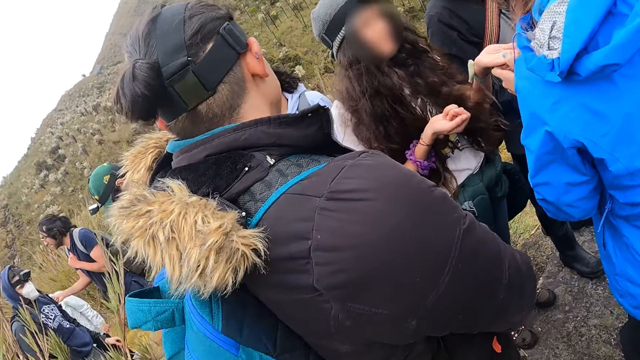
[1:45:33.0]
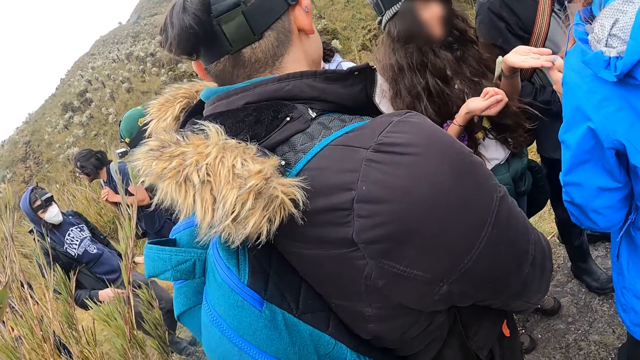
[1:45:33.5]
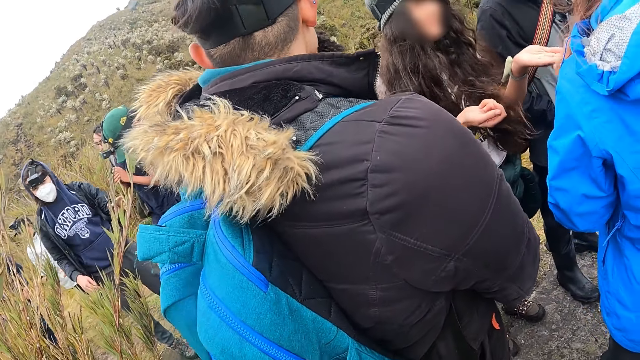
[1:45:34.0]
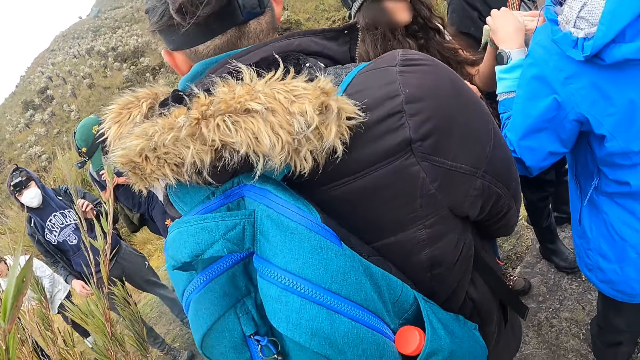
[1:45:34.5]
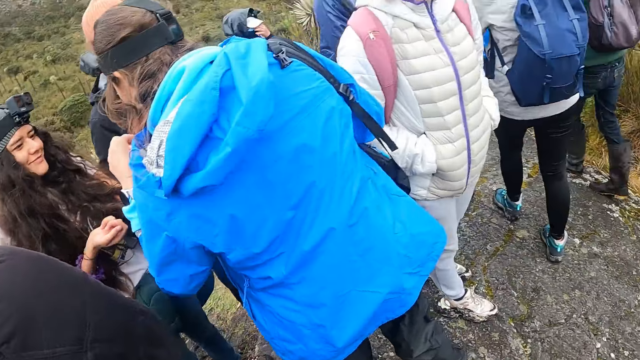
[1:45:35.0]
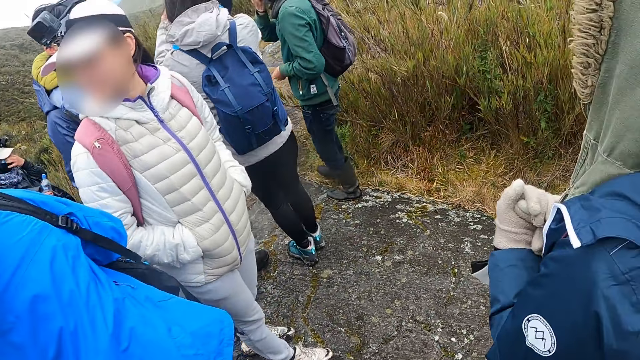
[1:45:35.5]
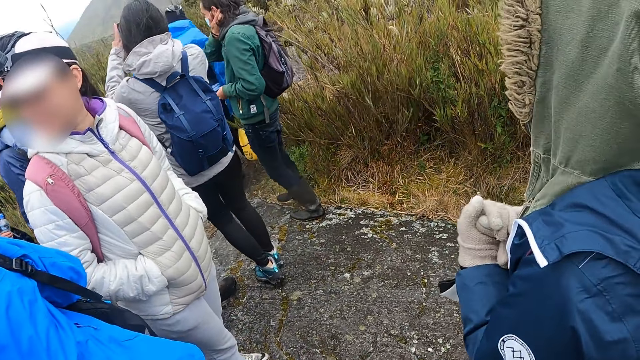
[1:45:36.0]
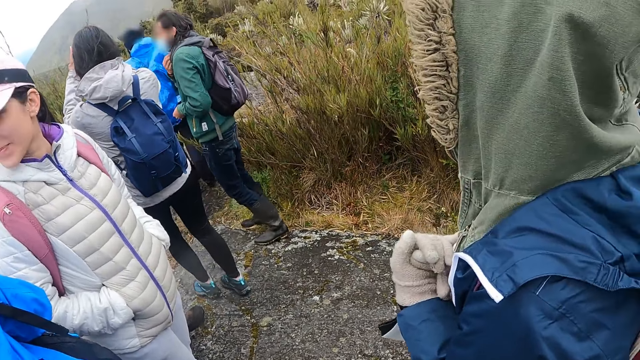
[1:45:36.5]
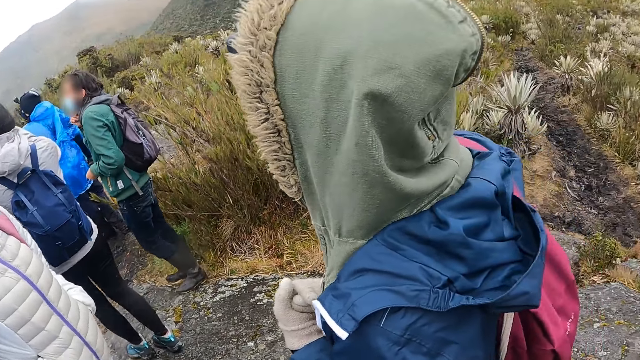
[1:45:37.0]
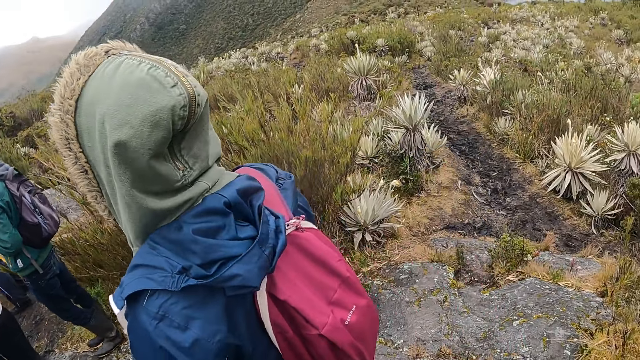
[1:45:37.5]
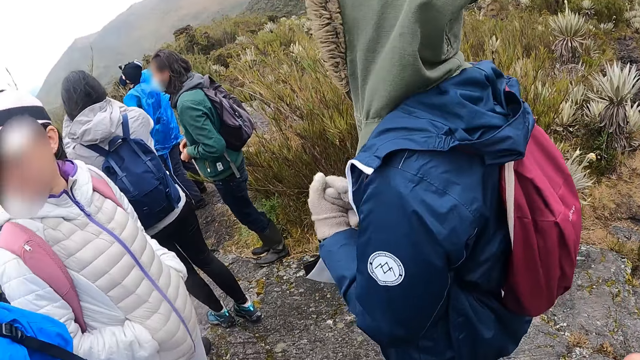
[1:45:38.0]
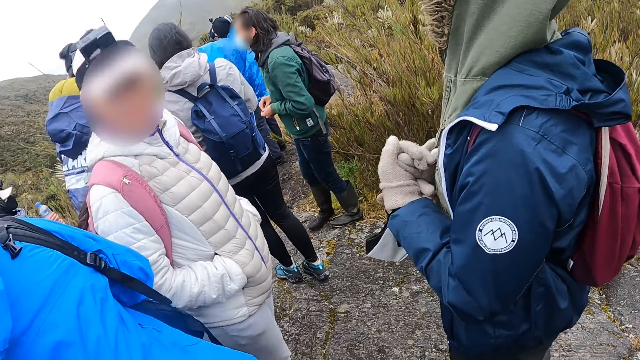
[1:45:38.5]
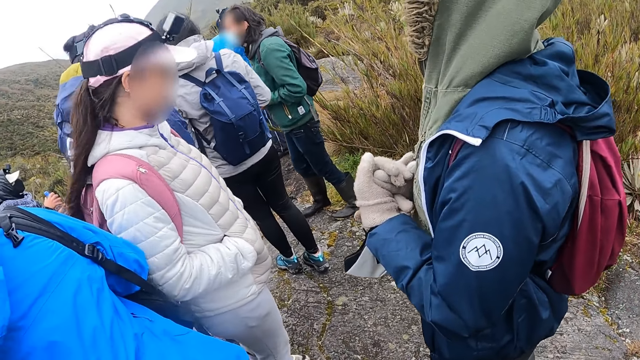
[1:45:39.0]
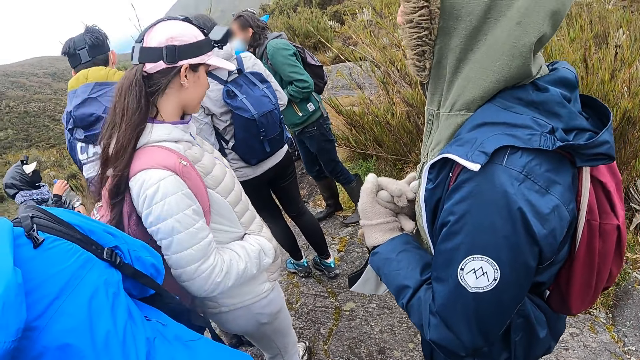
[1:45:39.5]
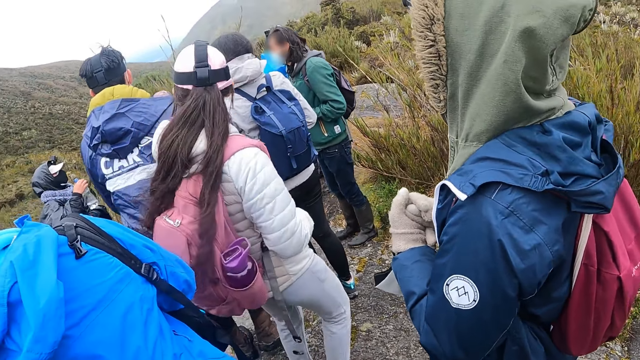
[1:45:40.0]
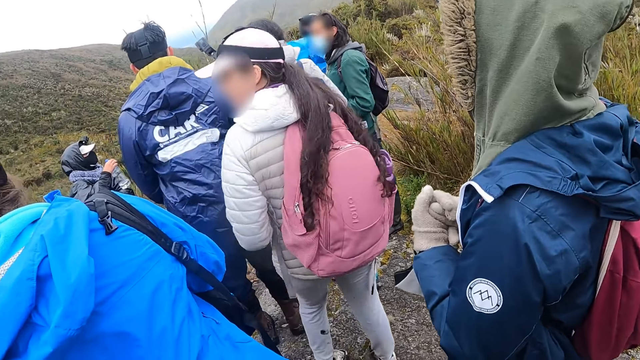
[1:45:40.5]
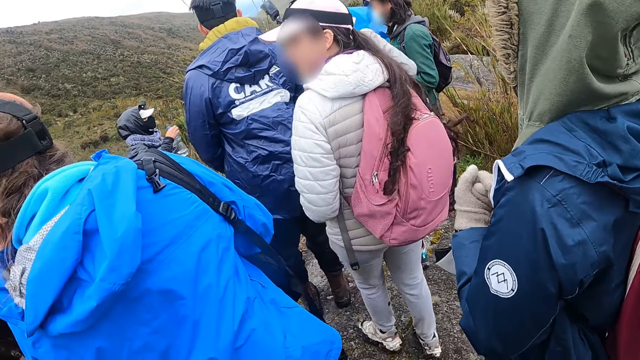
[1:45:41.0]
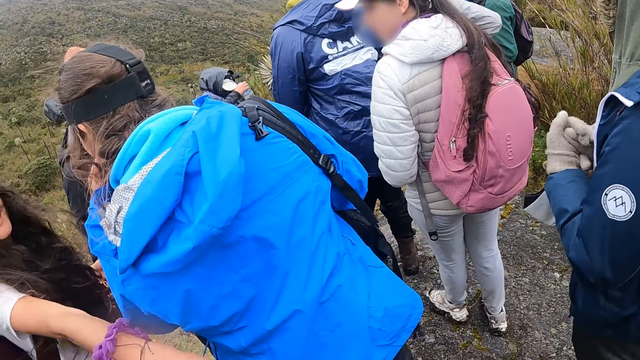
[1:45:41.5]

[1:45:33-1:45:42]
A woman talks to another woman. A man adjusts his hair with his right hand.

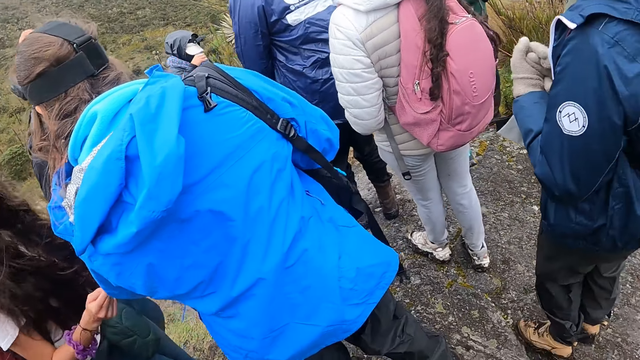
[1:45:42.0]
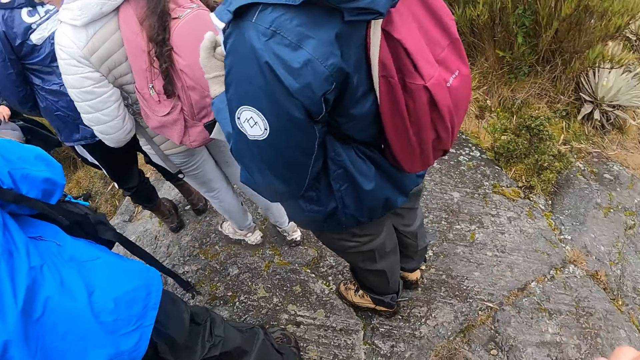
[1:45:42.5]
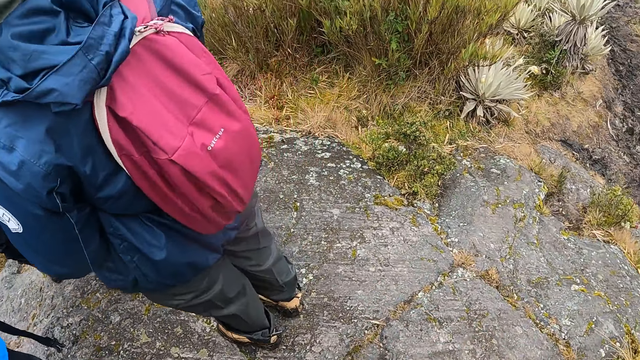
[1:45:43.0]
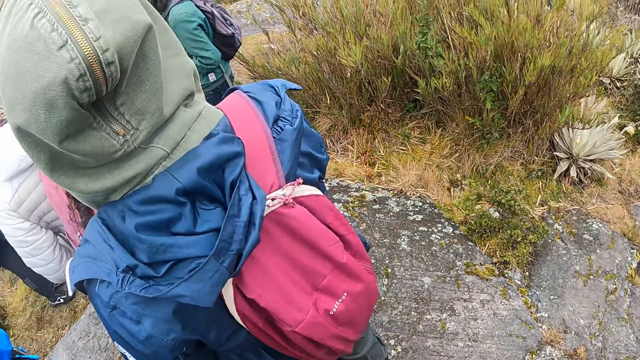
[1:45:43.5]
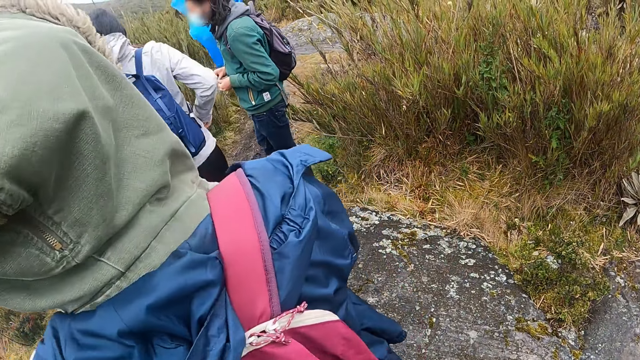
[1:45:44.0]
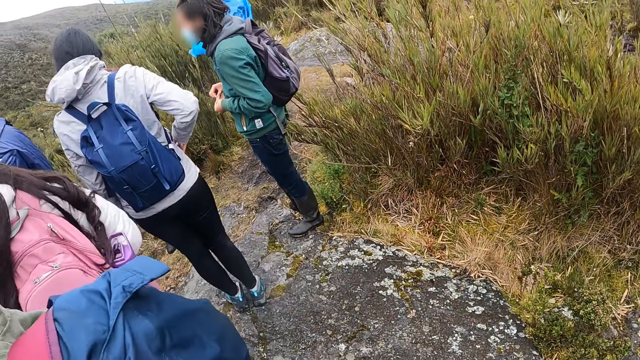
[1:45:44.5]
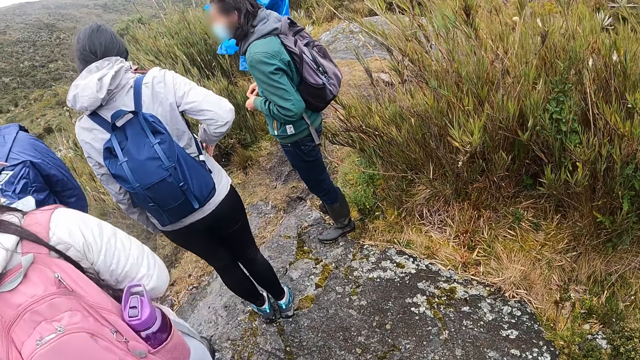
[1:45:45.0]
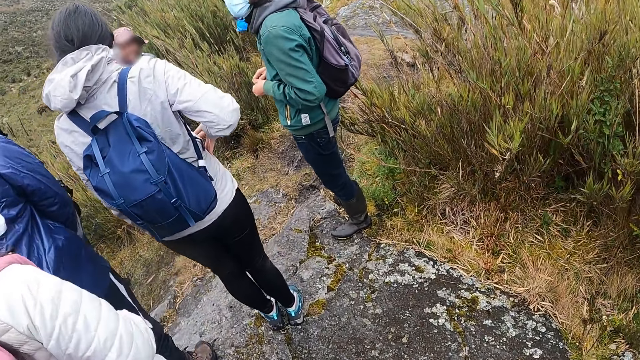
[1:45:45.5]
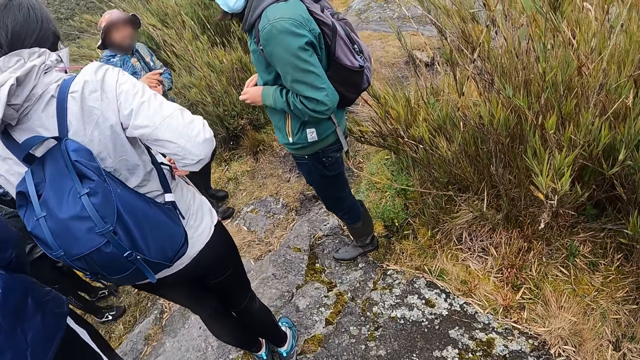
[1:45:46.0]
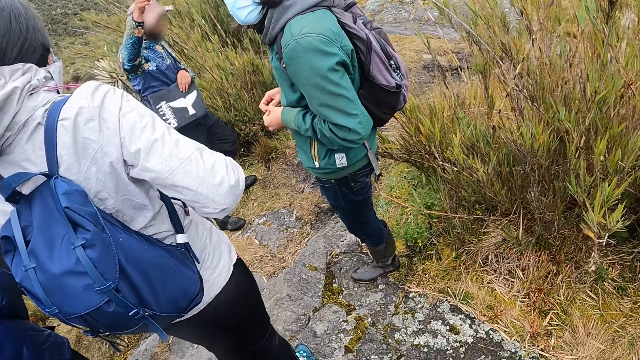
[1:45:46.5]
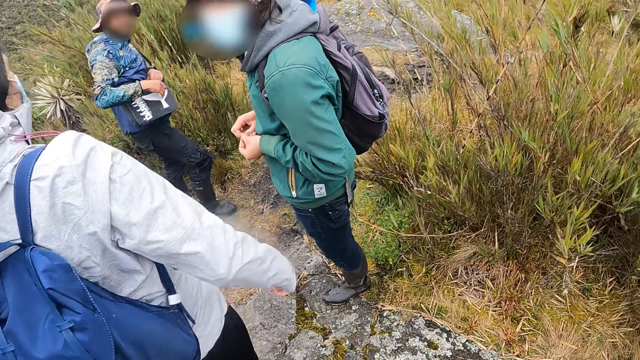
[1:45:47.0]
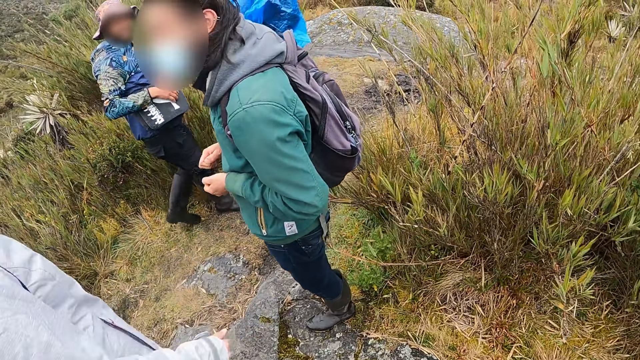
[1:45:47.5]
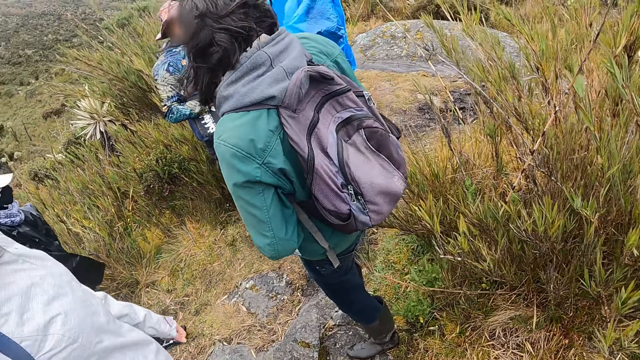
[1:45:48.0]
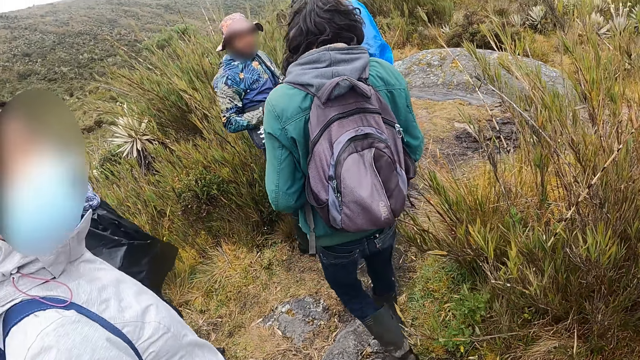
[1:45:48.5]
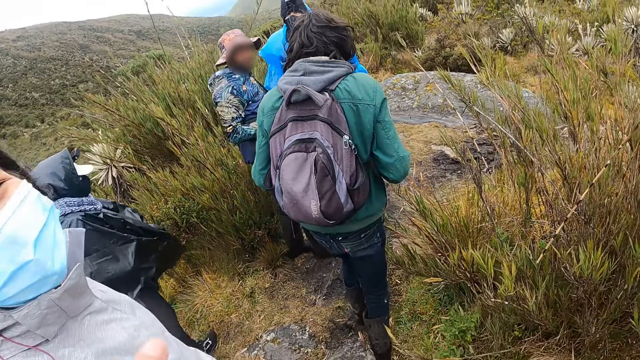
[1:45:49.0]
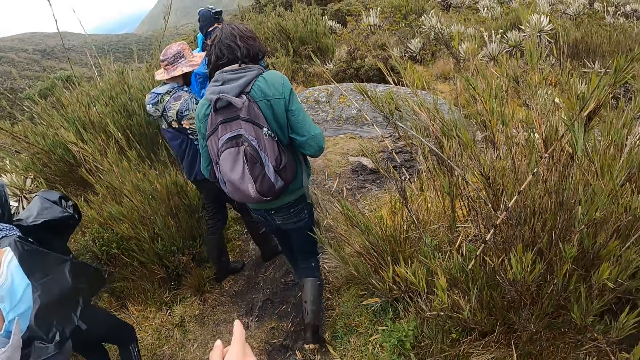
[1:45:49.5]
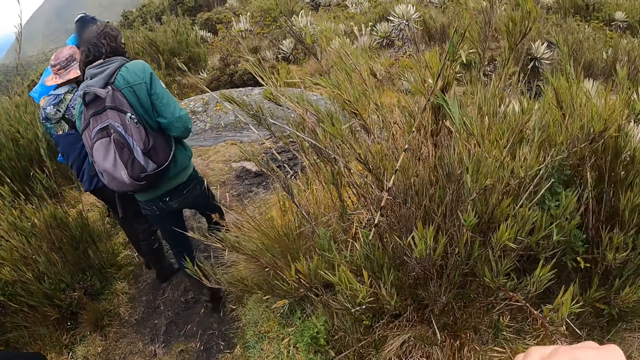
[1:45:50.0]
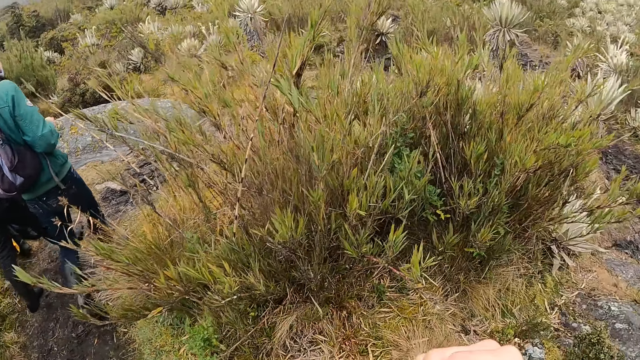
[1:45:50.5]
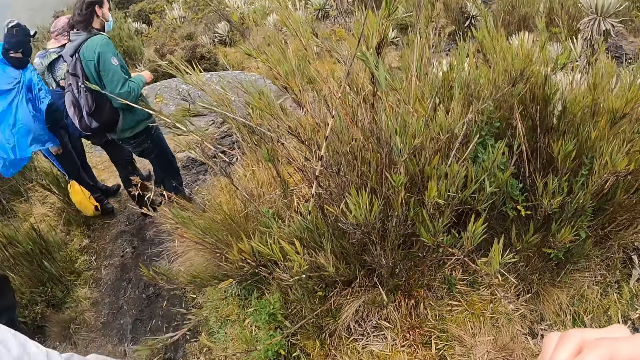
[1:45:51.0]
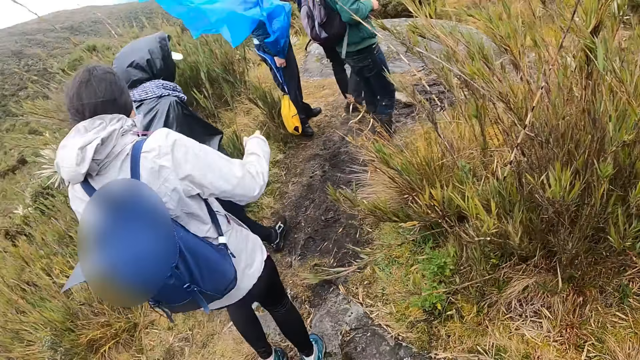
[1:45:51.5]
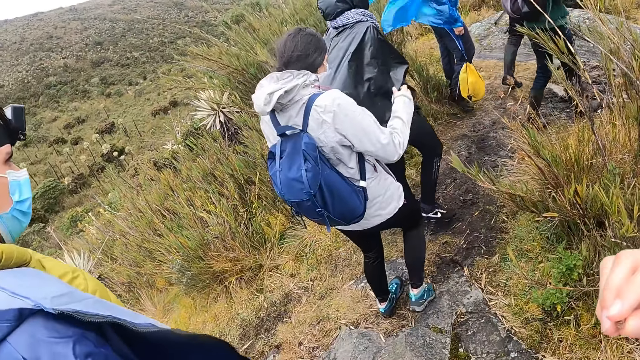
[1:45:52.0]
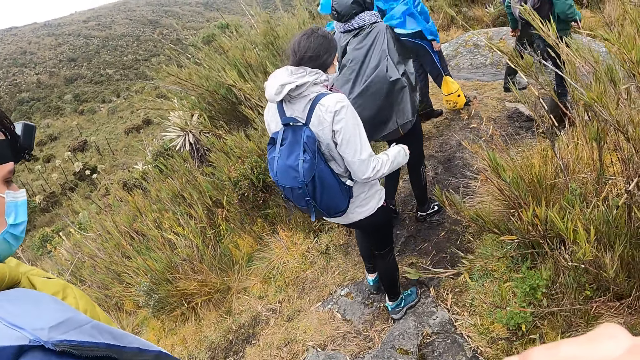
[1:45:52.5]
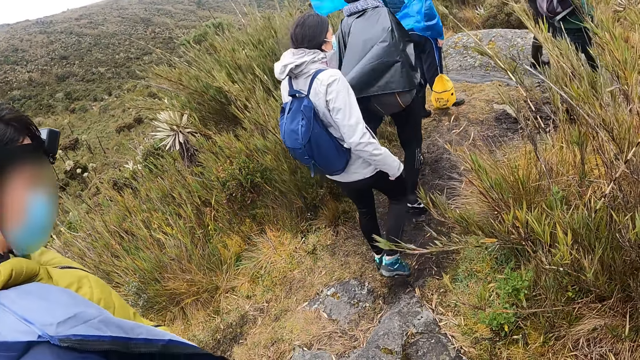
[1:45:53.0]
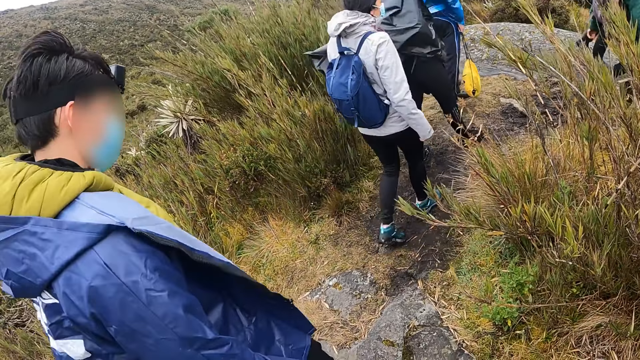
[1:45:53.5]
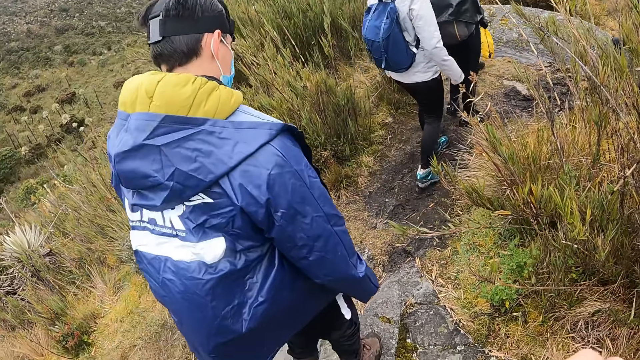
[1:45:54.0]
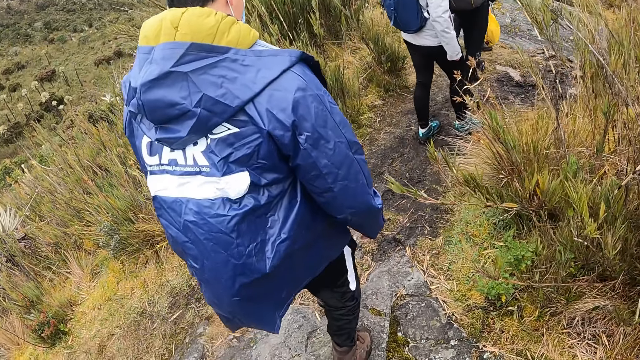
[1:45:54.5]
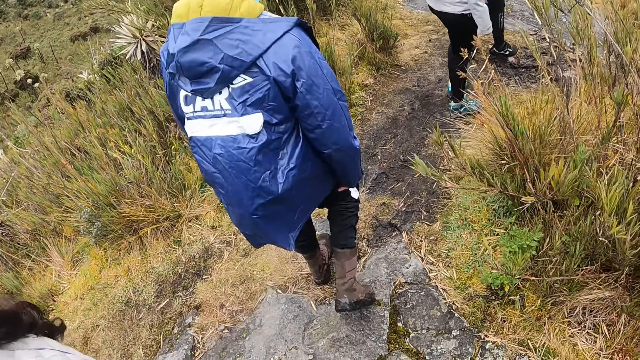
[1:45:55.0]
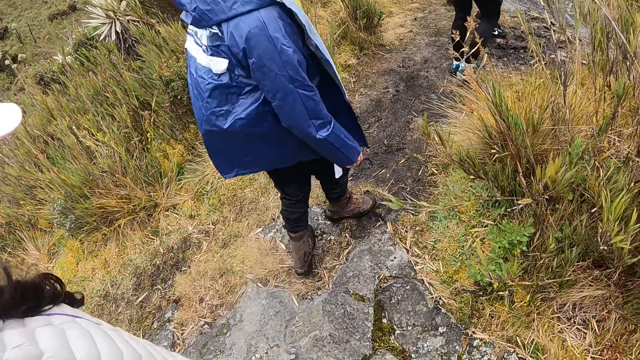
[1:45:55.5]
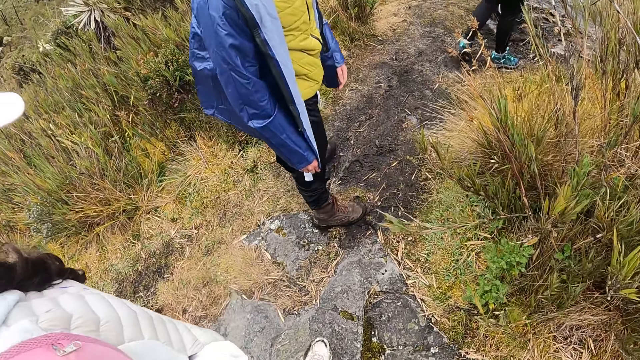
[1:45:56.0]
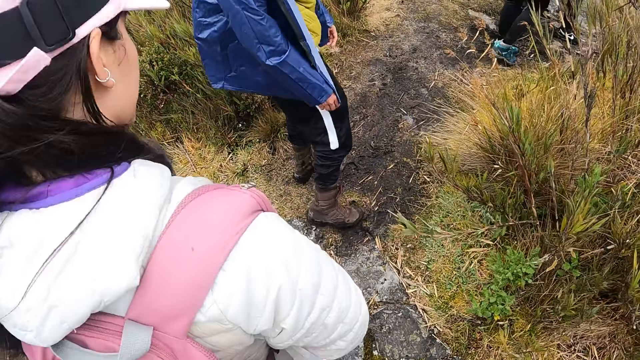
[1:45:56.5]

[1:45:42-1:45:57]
The camera wearer moves around the mountain. A woman drops the phone in her hoodie pocket with her right hand. A man talks to people. The camera wearer moves around the mountain.
